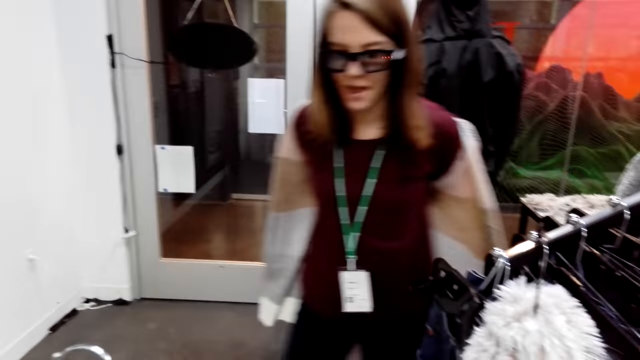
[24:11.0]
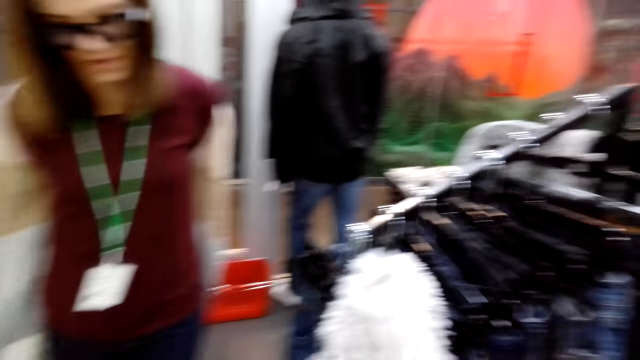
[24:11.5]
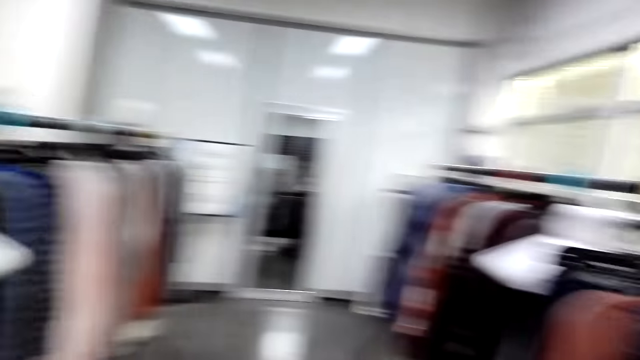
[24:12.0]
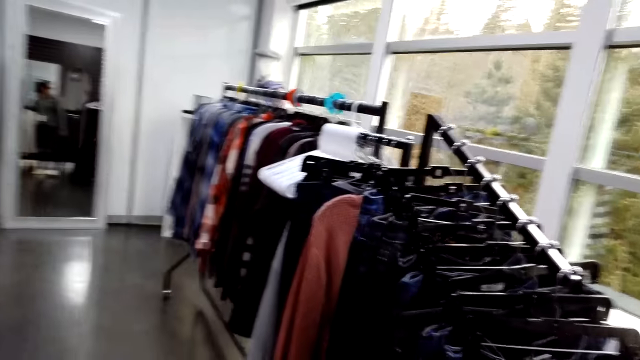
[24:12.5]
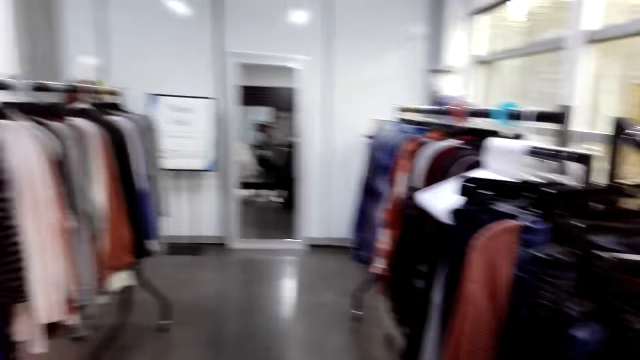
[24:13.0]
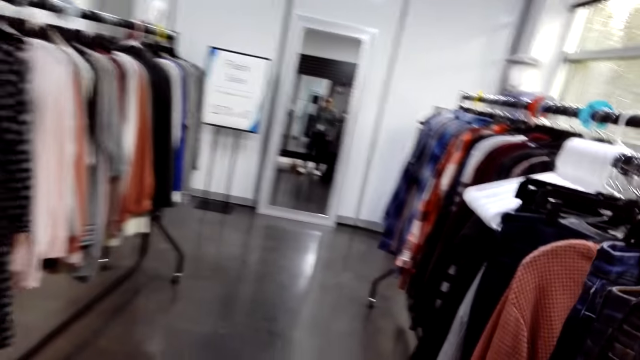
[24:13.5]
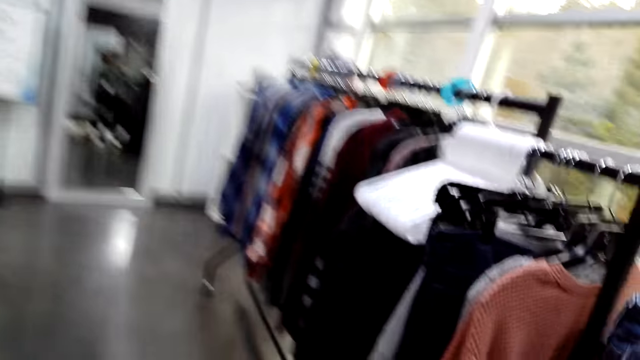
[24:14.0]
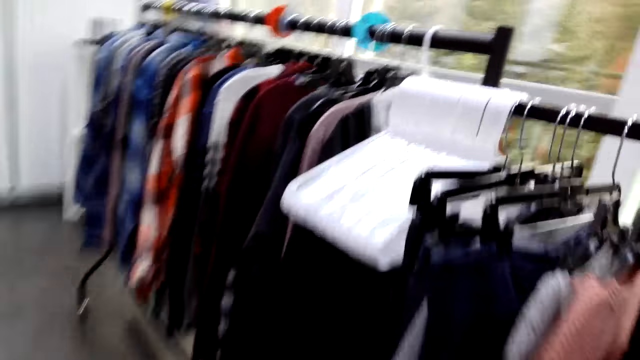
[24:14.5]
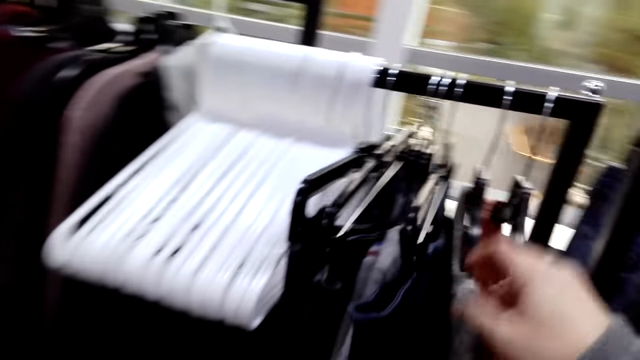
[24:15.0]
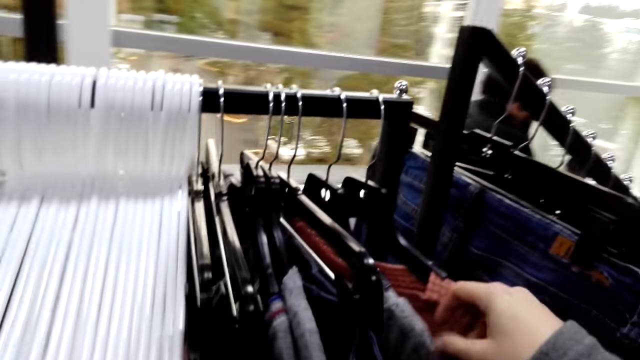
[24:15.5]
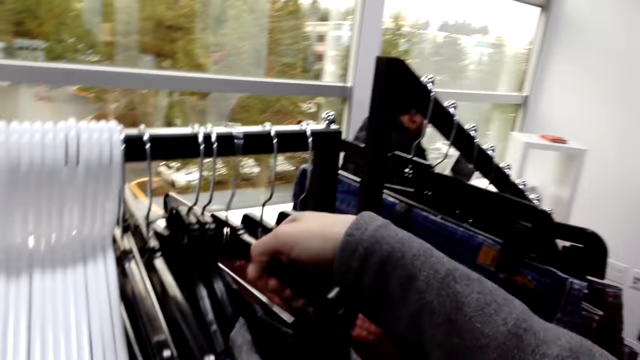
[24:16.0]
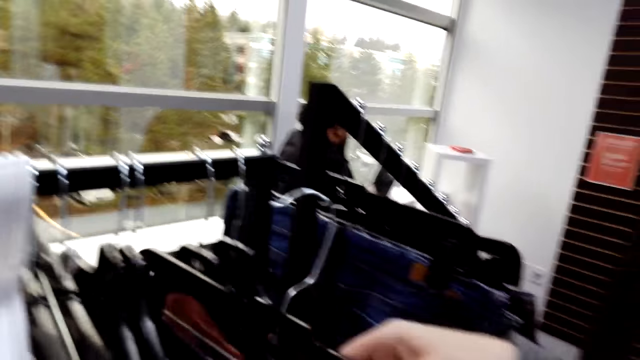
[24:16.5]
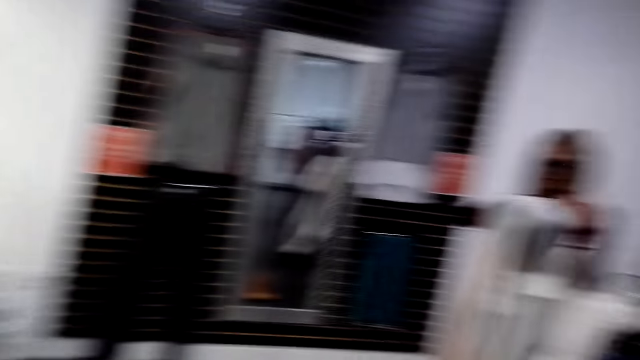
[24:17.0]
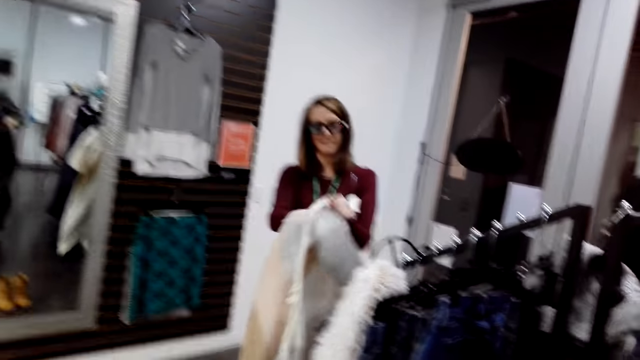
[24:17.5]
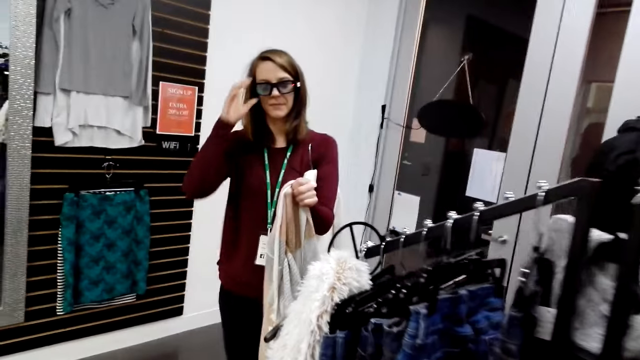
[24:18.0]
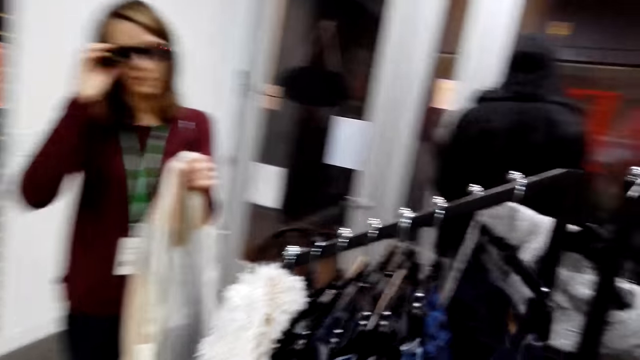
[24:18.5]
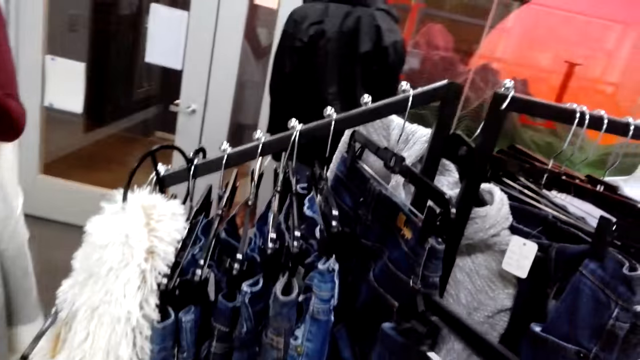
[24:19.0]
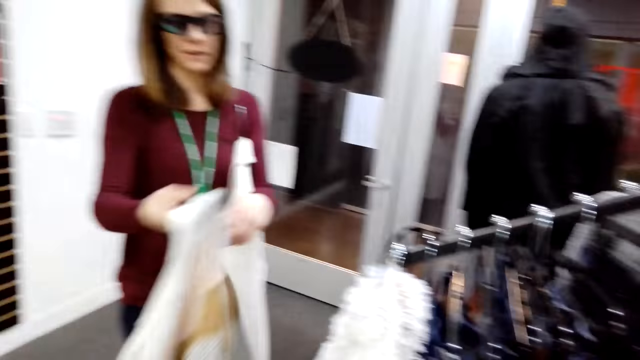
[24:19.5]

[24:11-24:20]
The woman removes the cloth. The camera wearer turns around, converses to the woman and walks in the store. They touch a cloth, take a trouser, walk in the store and converse to the woman. The woman touches the camera.

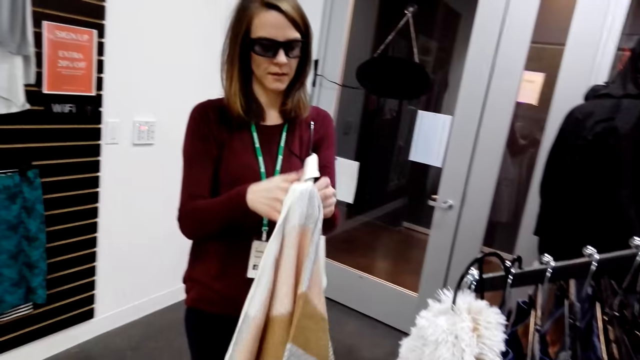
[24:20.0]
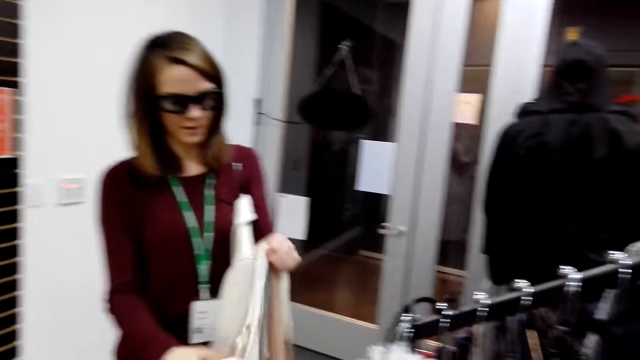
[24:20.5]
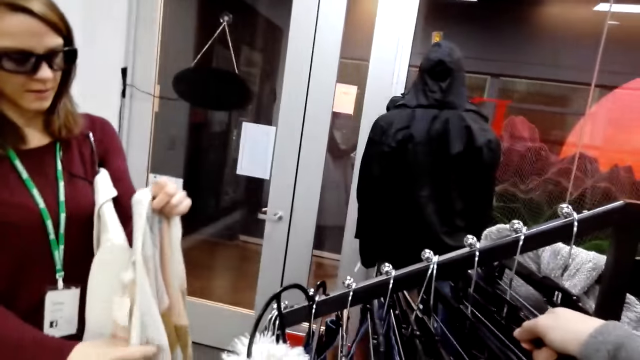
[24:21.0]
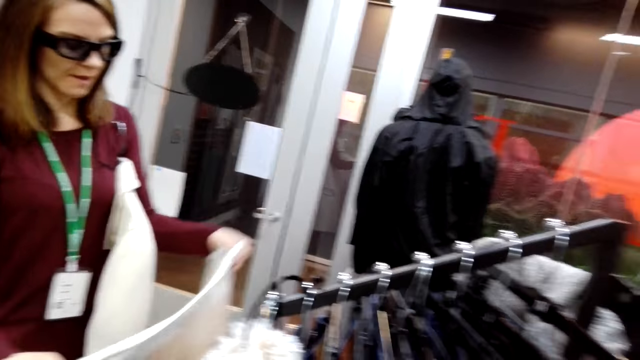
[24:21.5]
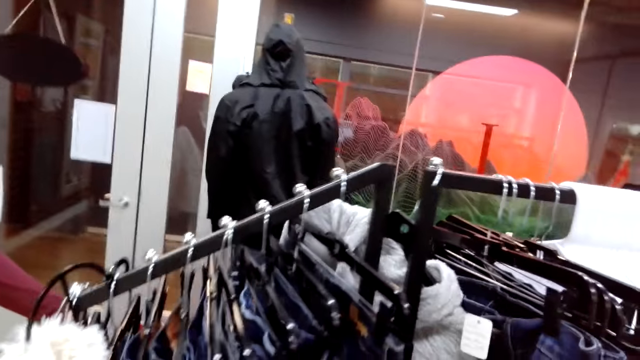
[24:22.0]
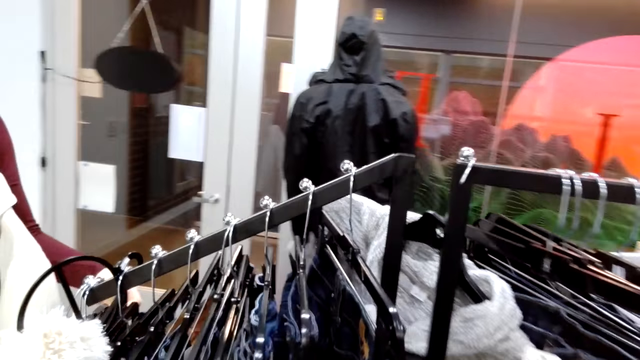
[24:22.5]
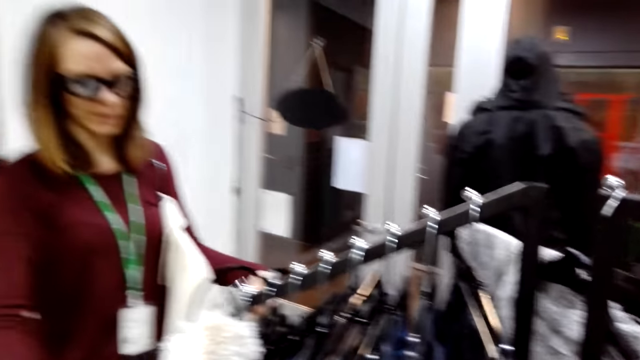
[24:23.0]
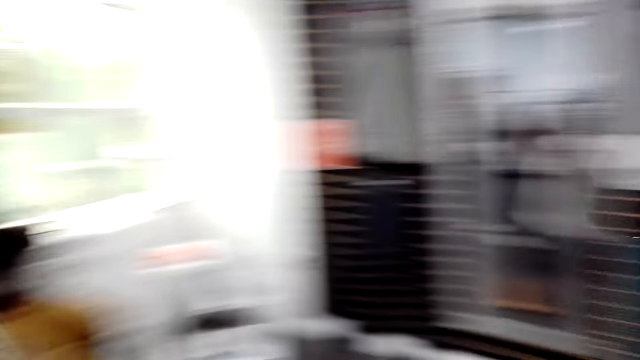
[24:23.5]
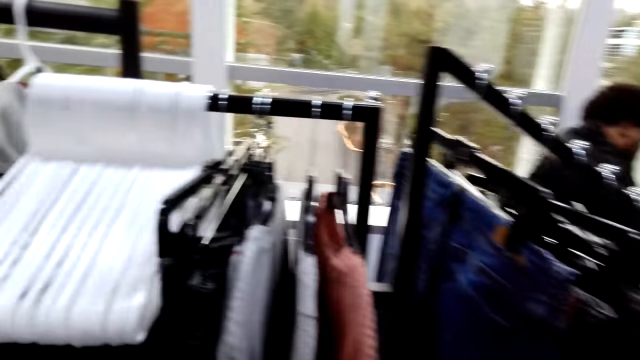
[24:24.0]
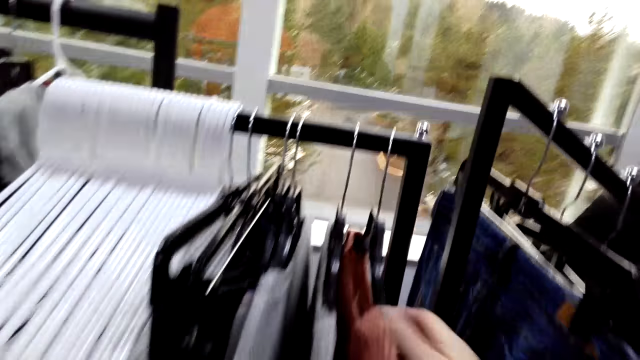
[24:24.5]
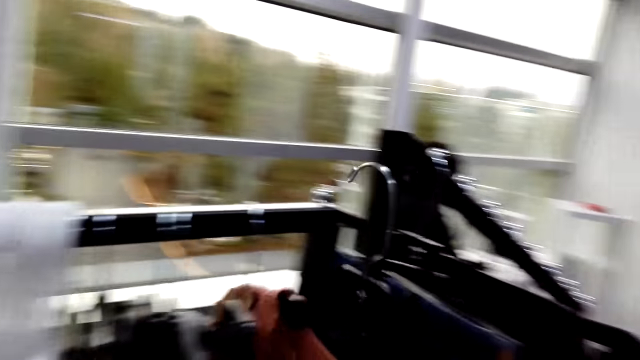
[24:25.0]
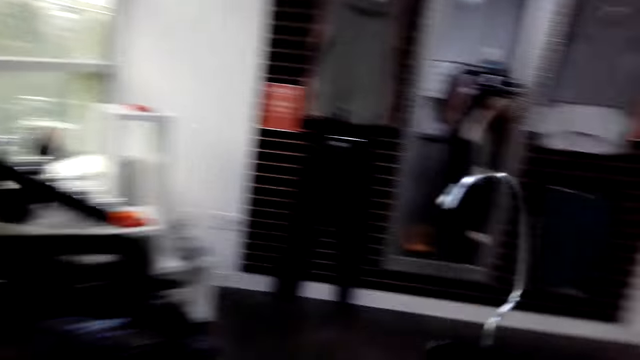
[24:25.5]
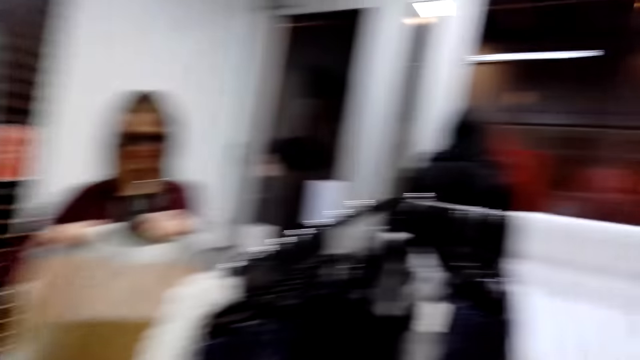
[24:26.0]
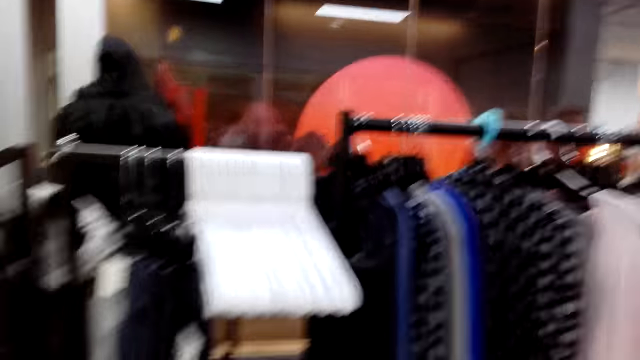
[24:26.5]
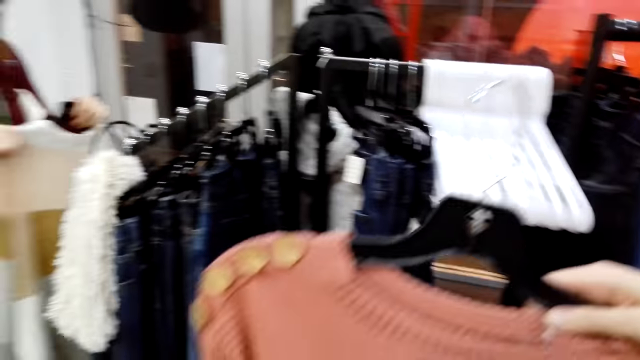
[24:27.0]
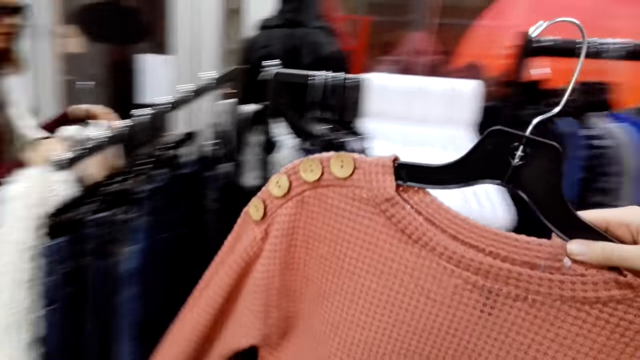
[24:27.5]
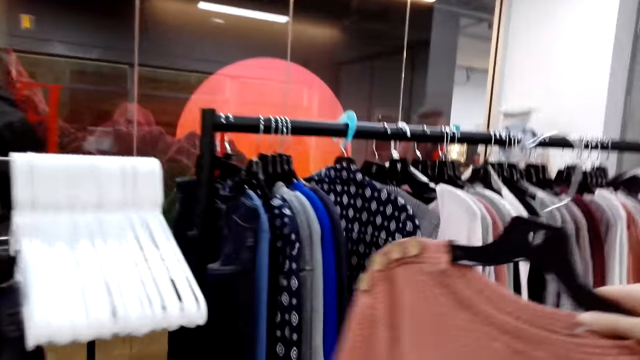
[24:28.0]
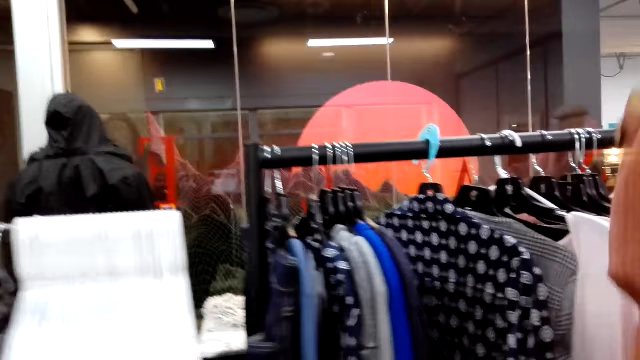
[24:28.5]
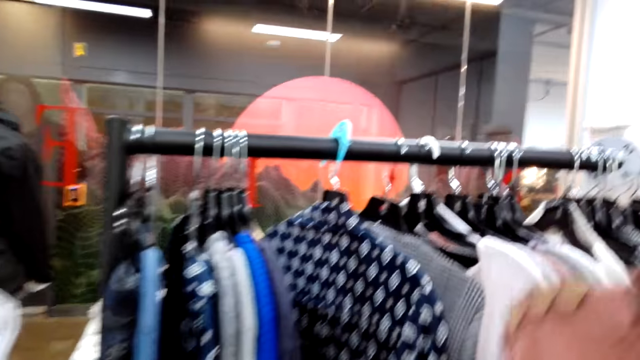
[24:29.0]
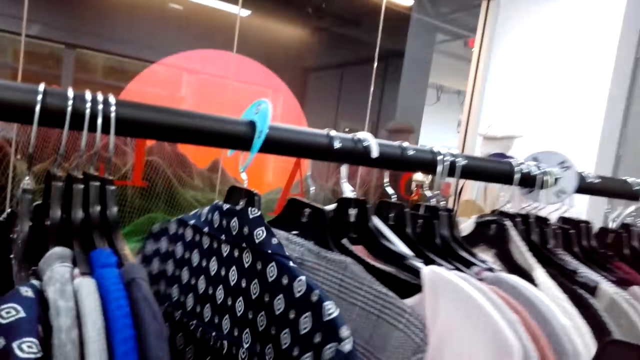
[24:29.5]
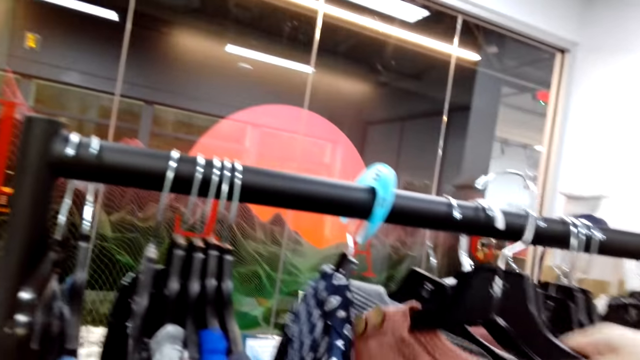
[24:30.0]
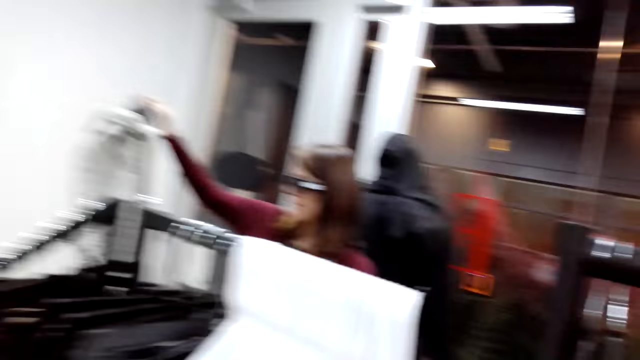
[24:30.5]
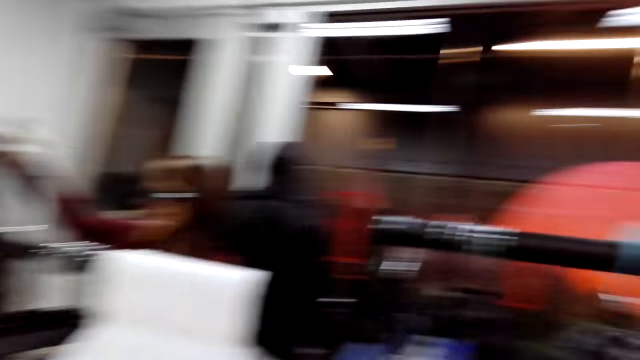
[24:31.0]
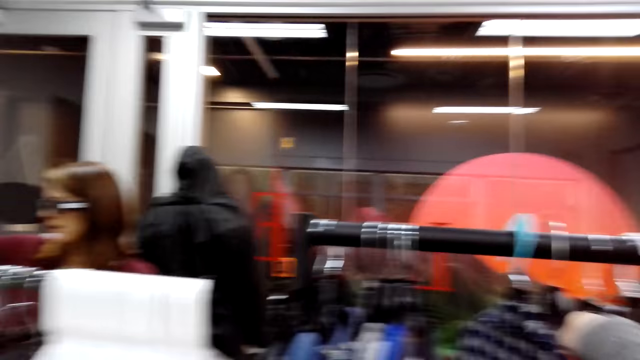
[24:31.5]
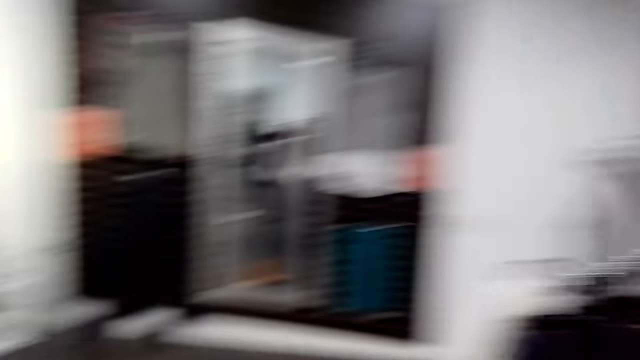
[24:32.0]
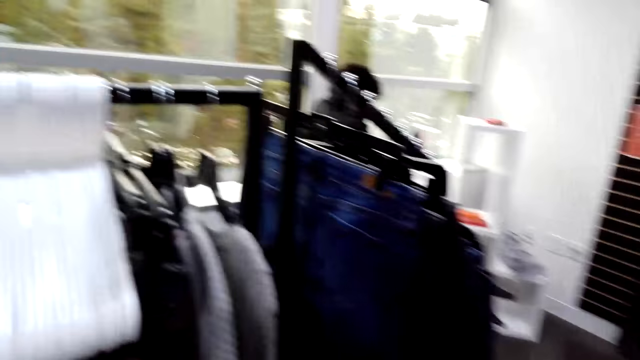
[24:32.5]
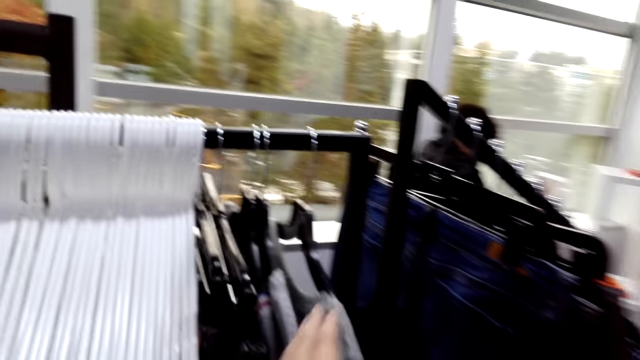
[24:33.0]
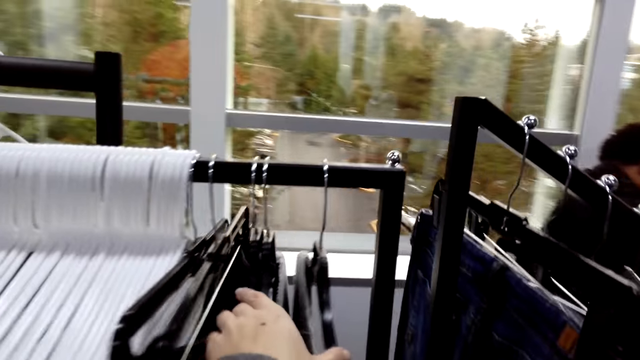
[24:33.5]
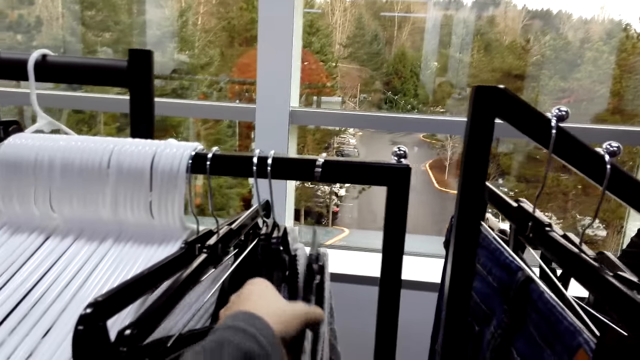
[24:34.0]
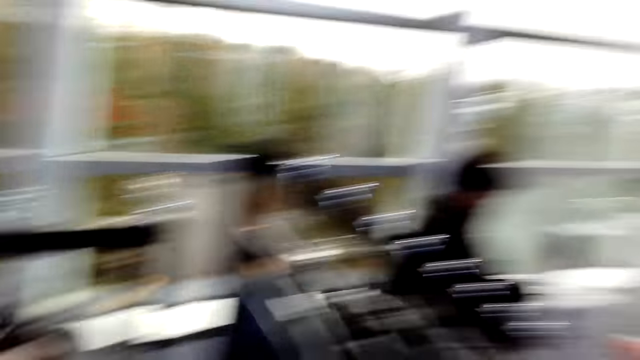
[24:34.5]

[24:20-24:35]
The woman lifts the cloth. The camera wearer hangs the trouser. The woman returns the sweater on the hanger. The camera wearer turns around, takes a cloth or sweater top and converses to the woman. They lift up the sweater top. They walk in the store and return the sweater top. They look around and take cloths.
